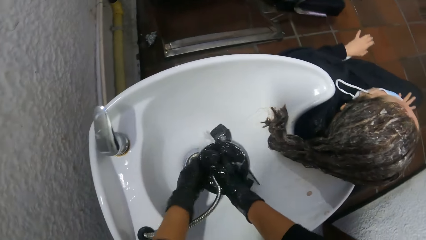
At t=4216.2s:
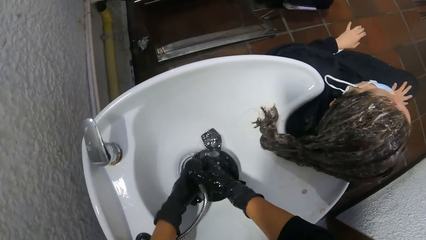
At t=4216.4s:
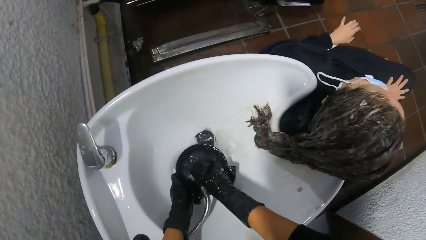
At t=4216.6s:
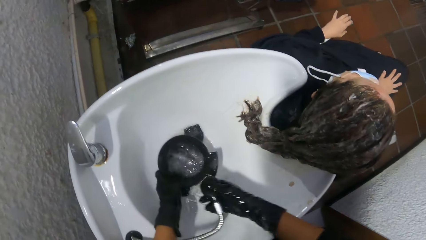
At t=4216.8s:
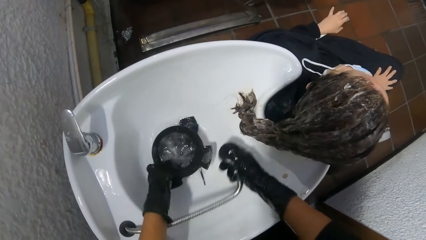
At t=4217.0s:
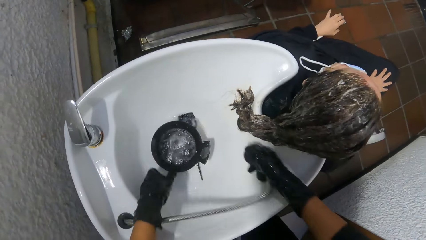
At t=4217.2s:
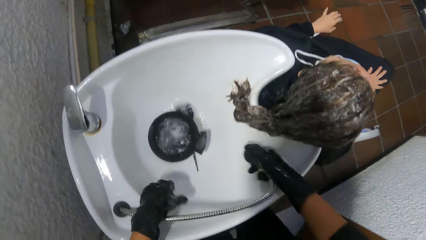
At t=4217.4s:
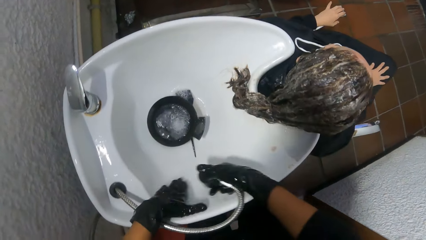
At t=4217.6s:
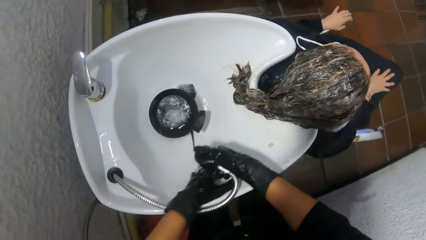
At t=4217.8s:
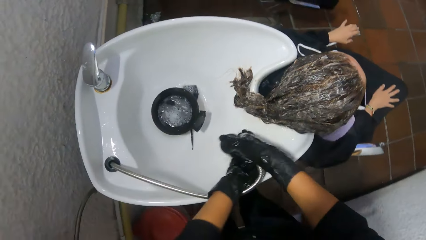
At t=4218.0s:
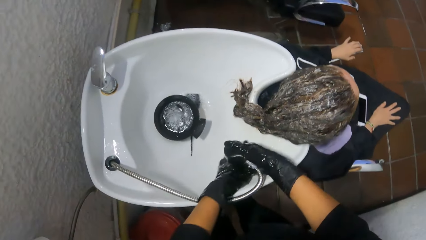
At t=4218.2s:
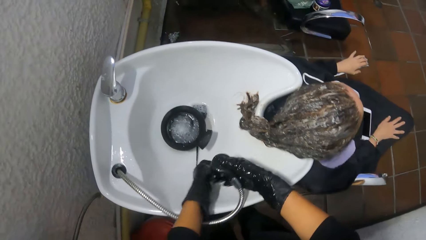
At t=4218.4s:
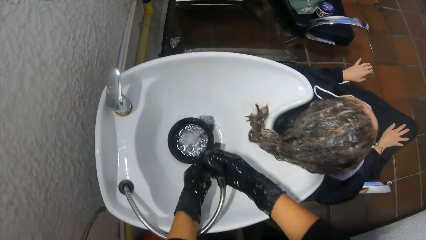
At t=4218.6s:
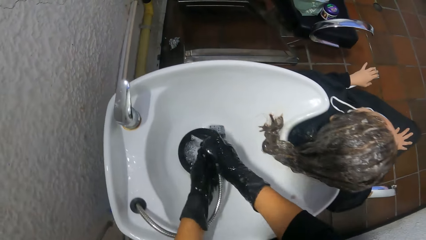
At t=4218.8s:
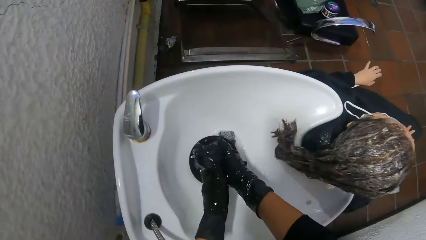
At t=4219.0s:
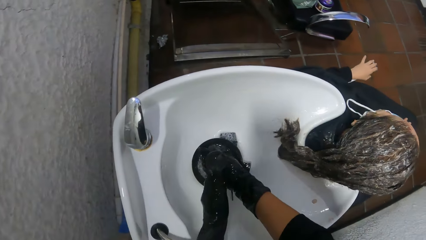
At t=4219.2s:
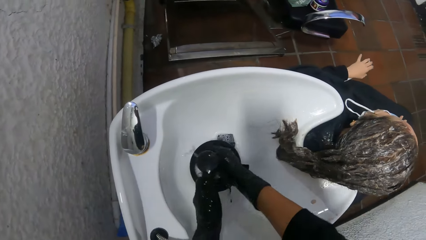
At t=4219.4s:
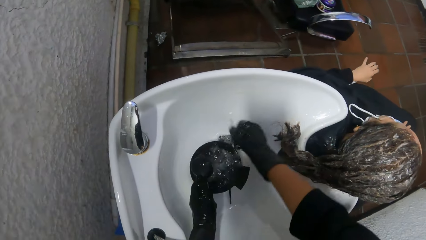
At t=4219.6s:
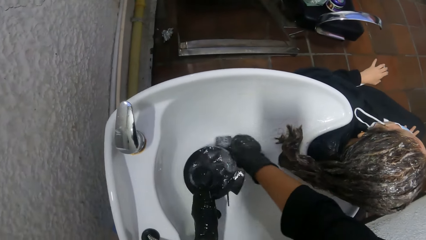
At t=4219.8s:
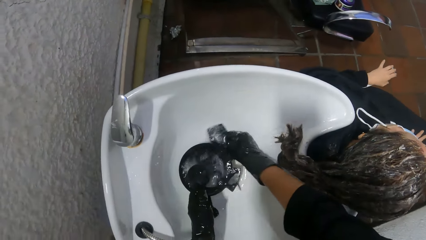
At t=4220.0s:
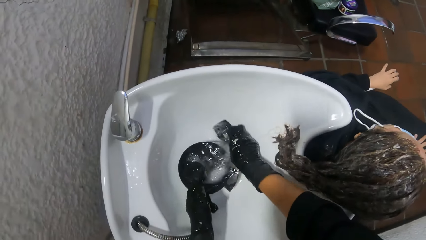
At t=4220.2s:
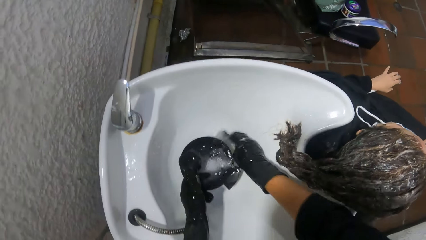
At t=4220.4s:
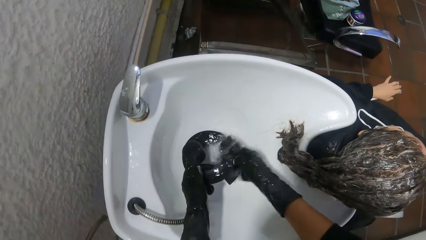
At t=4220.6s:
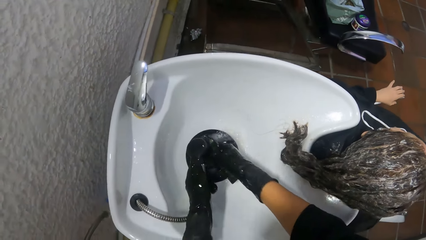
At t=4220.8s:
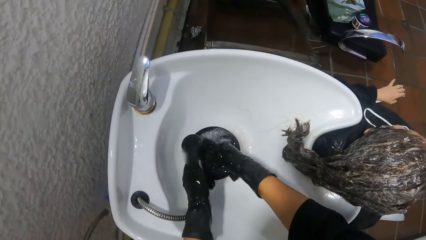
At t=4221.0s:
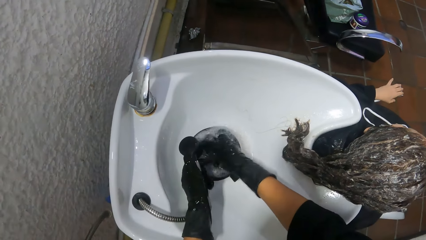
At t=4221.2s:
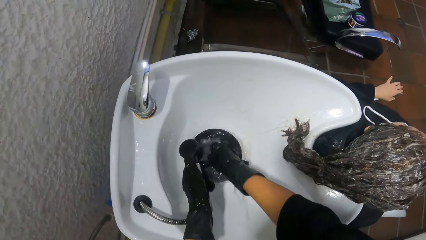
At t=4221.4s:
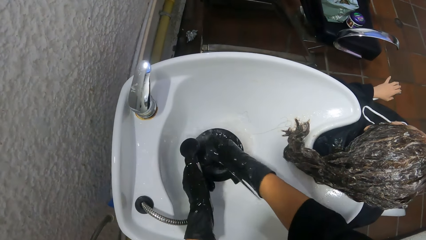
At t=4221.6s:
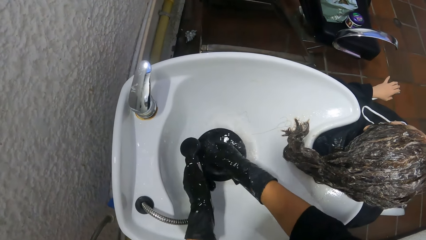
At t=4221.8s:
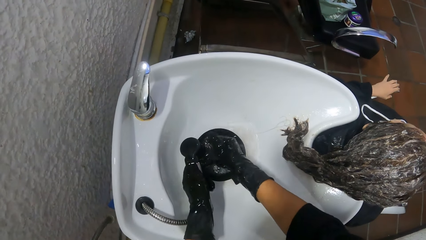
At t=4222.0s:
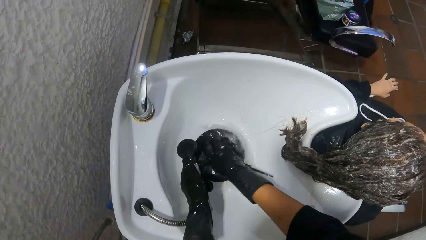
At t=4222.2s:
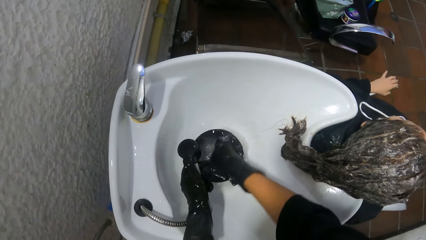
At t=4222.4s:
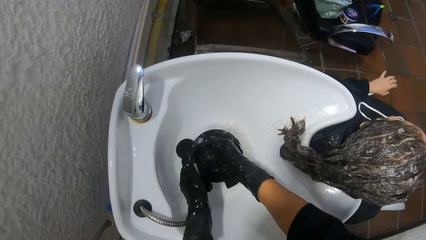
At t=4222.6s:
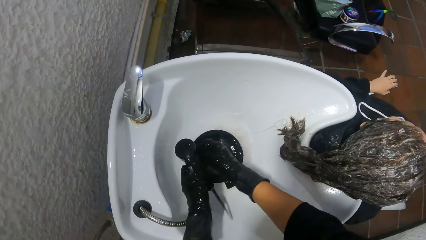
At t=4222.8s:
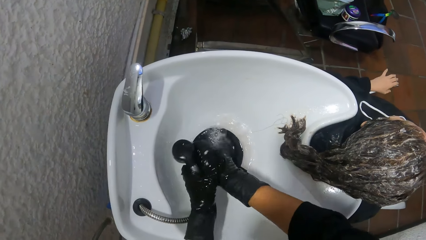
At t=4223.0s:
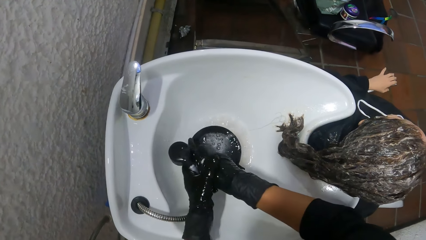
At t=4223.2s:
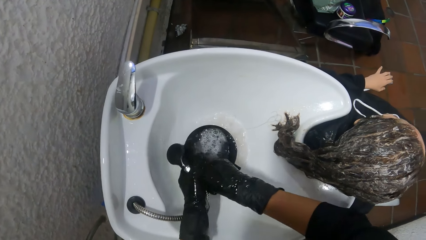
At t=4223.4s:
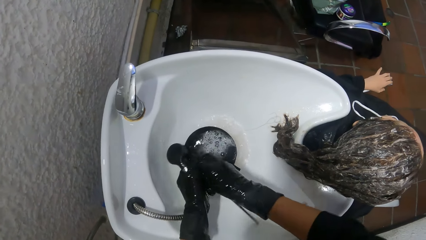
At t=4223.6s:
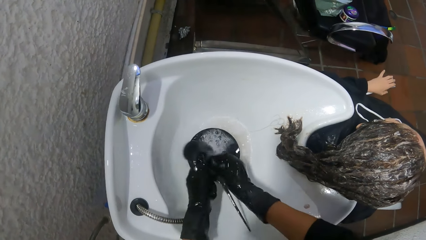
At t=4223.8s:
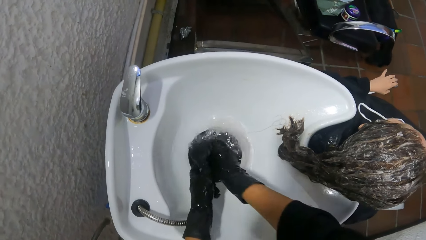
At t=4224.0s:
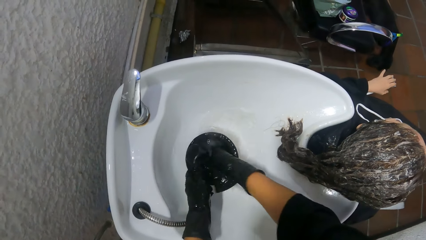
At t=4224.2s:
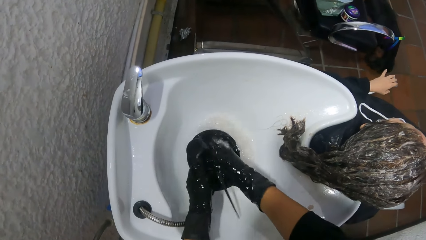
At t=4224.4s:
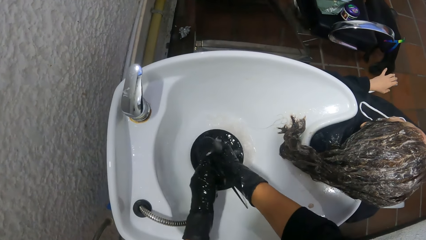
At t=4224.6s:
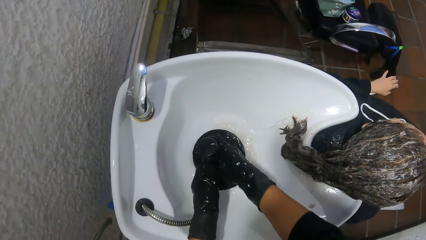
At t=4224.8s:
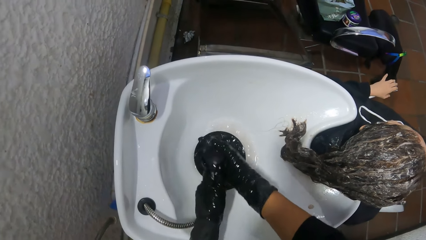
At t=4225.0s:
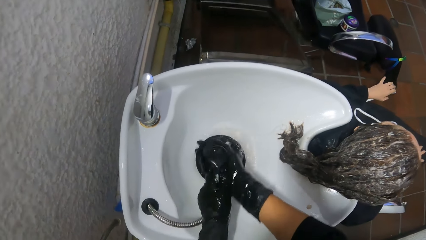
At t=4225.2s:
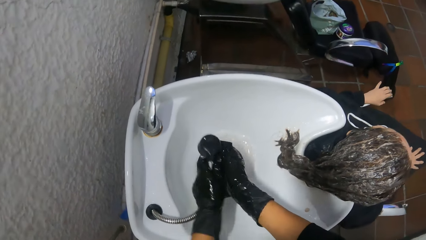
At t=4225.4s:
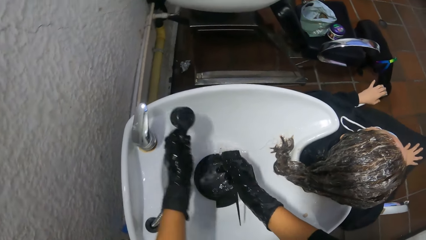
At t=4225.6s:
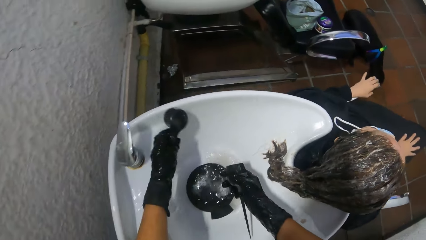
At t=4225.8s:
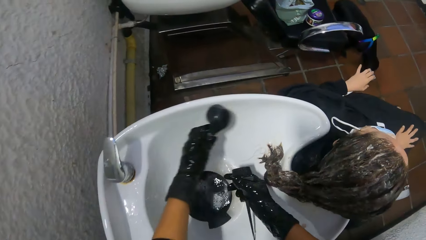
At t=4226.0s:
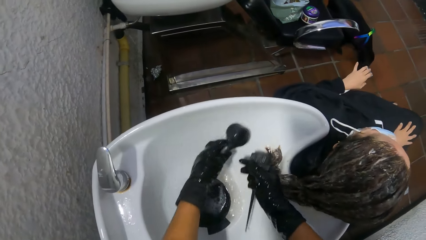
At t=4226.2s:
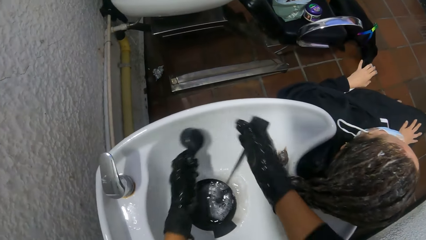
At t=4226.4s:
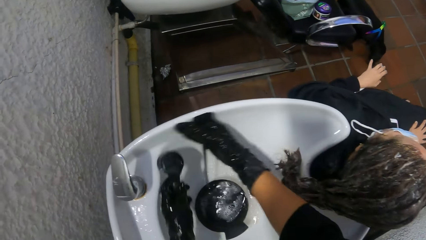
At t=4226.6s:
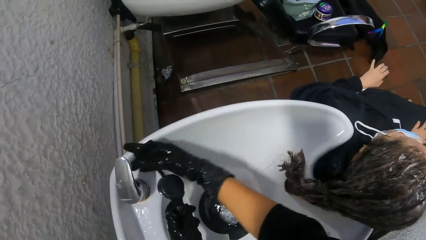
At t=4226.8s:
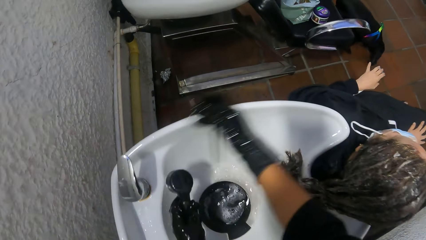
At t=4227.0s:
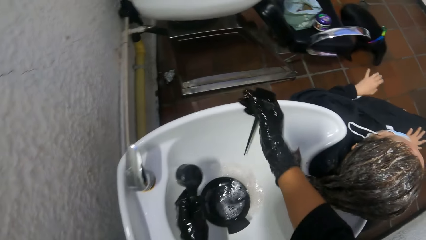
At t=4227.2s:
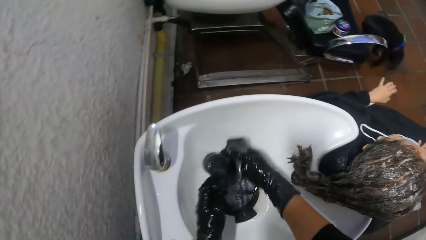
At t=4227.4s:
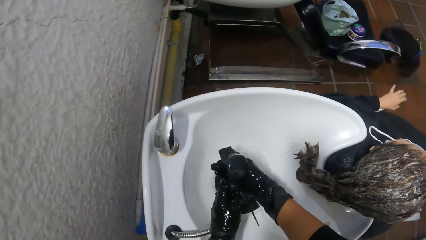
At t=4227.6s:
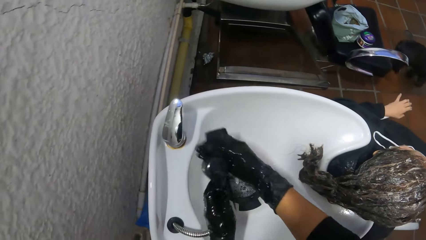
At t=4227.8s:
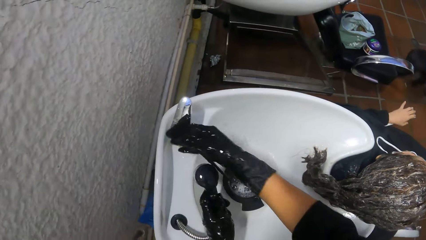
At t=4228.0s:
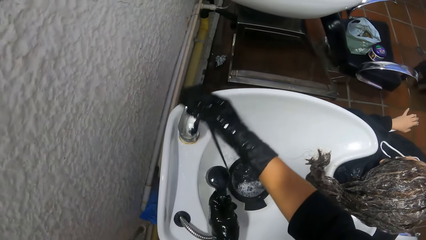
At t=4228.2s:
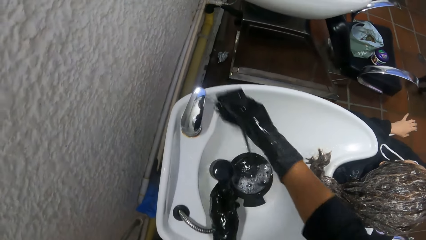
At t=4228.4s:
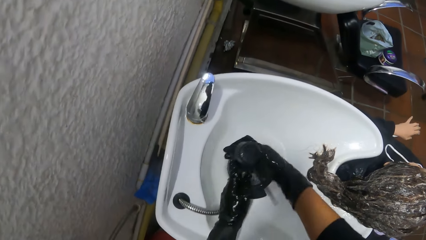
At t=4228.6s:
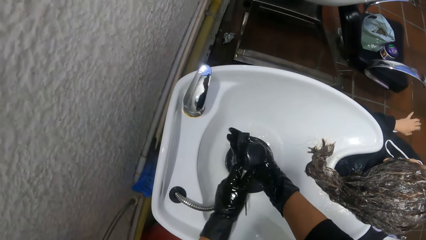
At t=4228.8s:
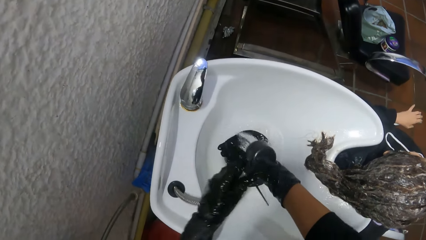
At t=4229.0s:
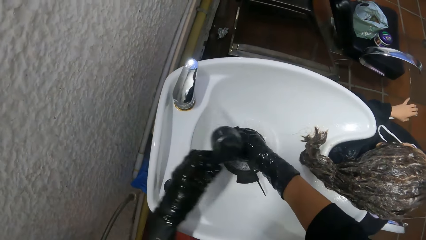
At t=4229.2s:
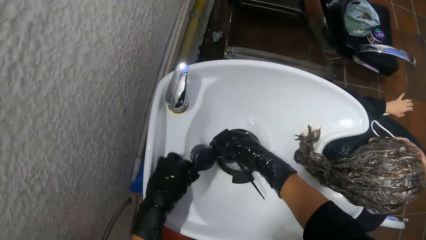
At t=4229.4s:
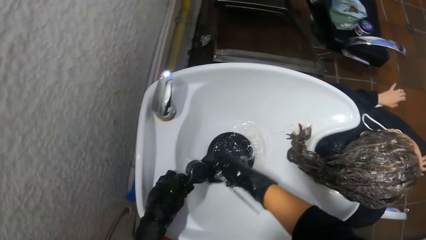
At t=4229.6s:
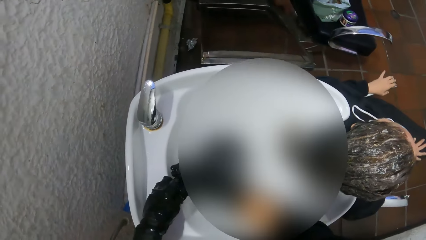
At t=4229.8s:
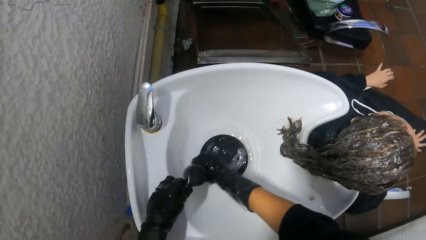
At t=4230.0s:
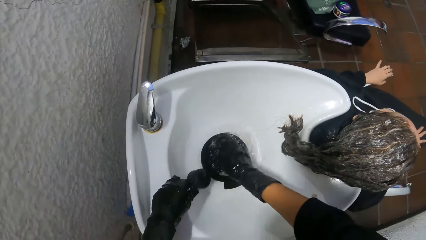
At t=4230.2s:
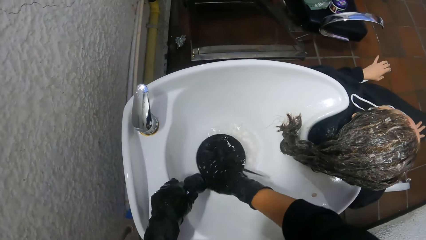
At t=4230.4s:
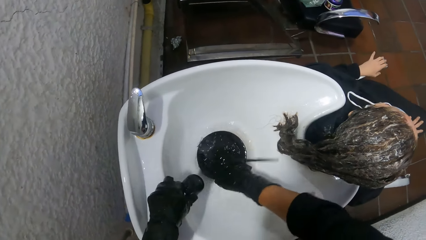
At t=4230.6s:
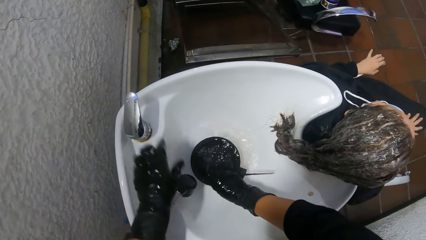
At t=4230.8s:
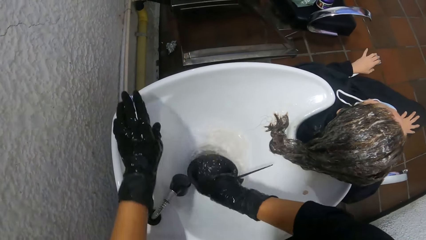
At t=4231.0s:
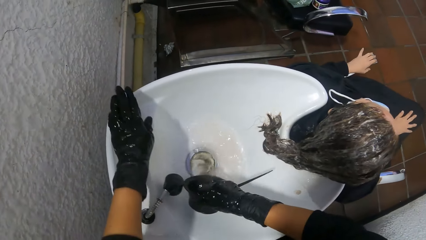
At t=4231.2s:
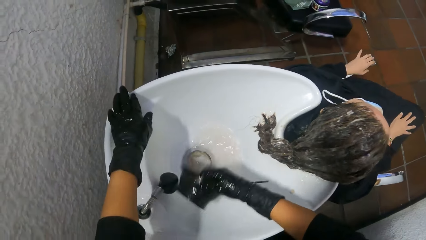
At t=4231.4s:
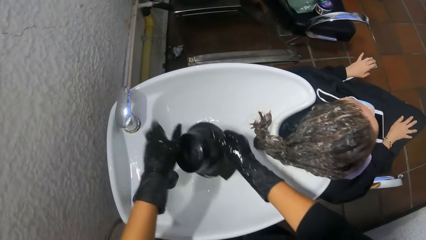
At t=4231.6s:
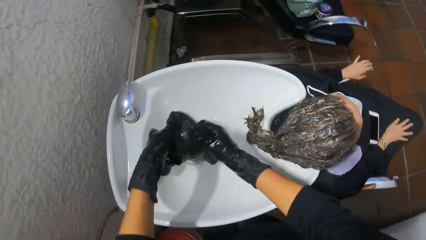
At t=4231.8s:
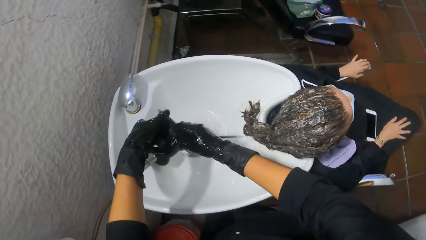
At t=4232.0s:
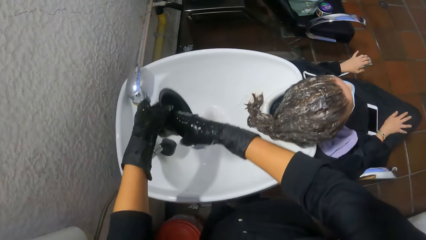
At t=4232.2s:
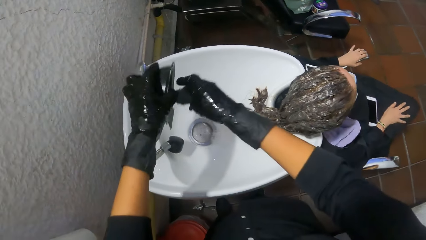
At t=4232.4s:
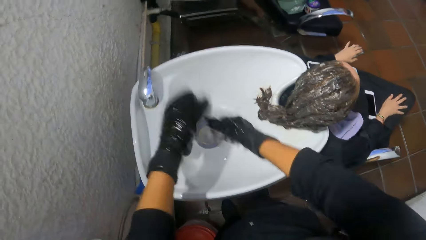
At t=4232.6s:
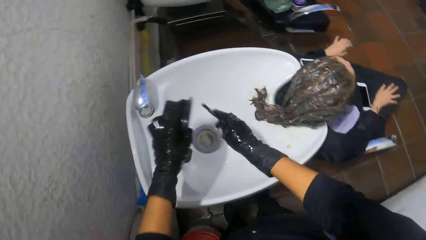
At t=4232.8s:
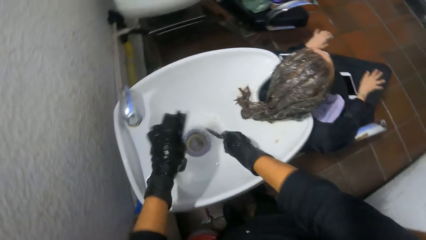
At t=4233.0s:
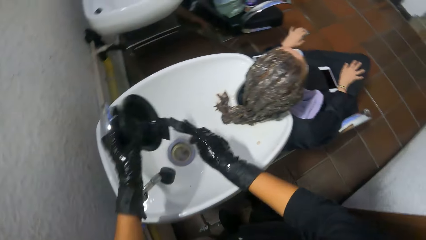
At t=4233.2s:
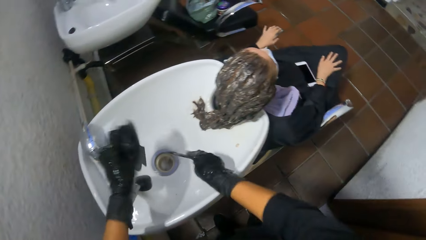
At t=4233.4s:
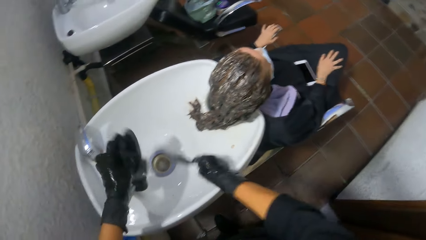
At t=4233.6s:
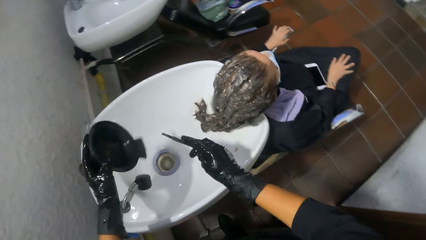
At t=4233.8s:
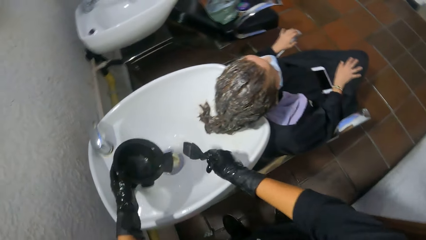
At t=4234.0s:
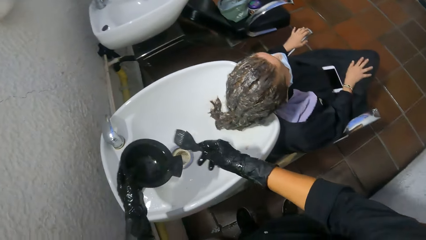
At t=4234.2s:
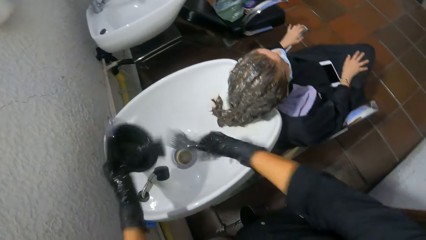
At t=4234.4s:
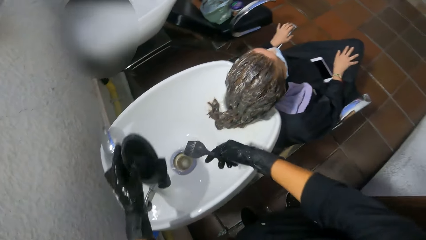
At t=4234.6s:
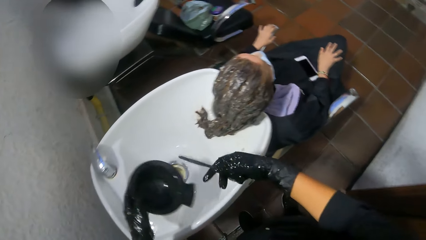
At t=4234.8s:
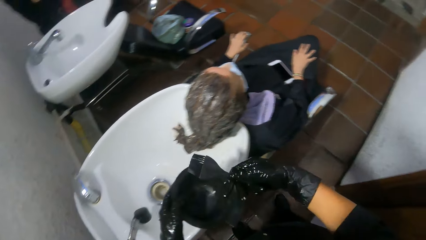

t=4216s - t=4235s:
The camera wearer washes the hair conditioner container in the shampoo bowl with her right hand. She washes the shampoo bowl with the tap in her right hand. She passes the tap in her right hand to her left hand. She picks up the brush from the shampoo bowl with her right hand. She washes the brush in her right hand in the hair conditioner container with her left hand. She washes the shampoo bowl with her right hand with the tap in her left hand. She operates the tap control on the shampoo bowl with her right hand. She washes the brush in her right hand in the hair conditioner container with her left hand. She washes the shampoo bowl with her right hand with the tap in her left hand. She jiggles the hair conditioner container in the shampoo bowl with her right hand. She pours the water from the hair conditioner container into the shampoo bowl with her right hand. She operates the tap control on the shampoo bowl with her right hand. She passes the hair conditioner container from her left hand to her right hand. She jiggles the hair conditioner container and brush in the shampoo bowl with both hands.
